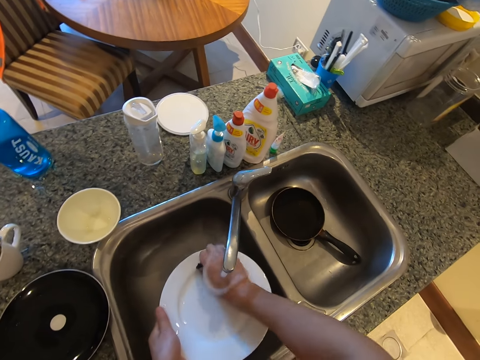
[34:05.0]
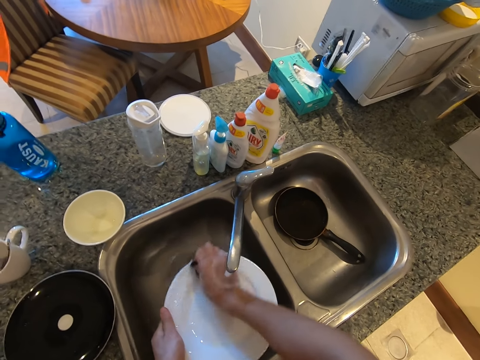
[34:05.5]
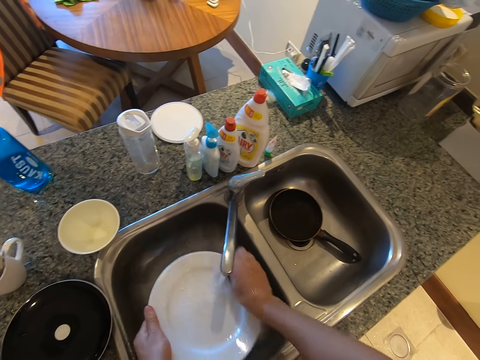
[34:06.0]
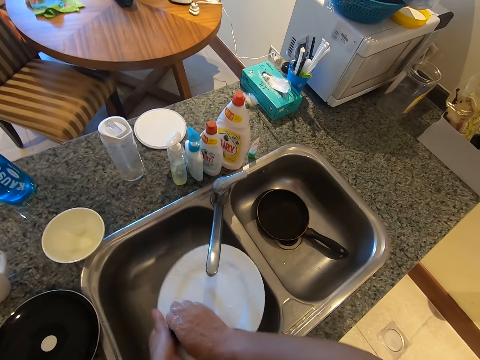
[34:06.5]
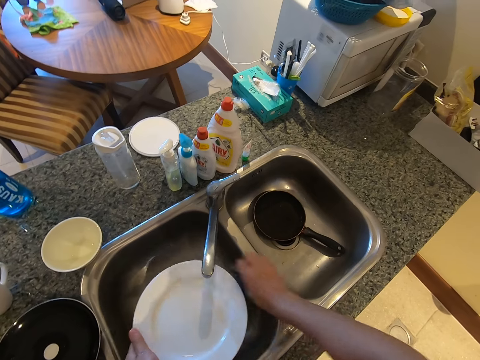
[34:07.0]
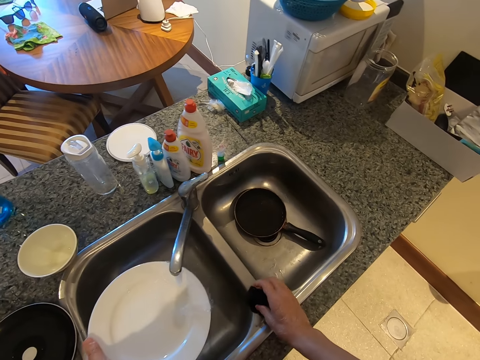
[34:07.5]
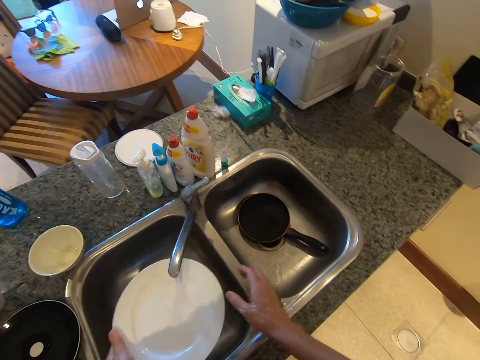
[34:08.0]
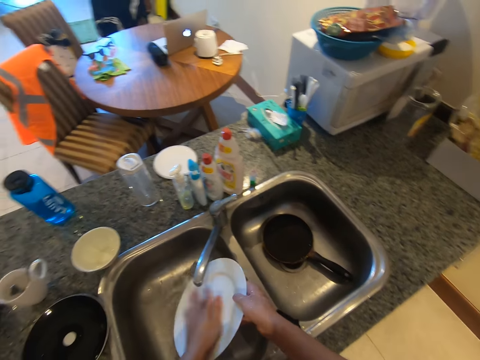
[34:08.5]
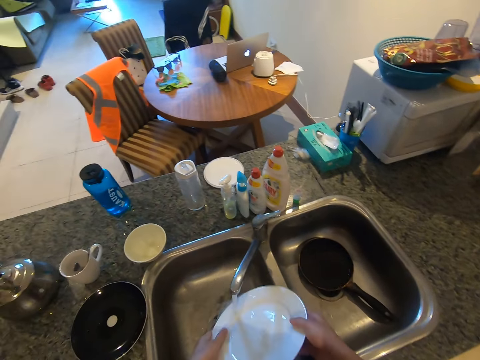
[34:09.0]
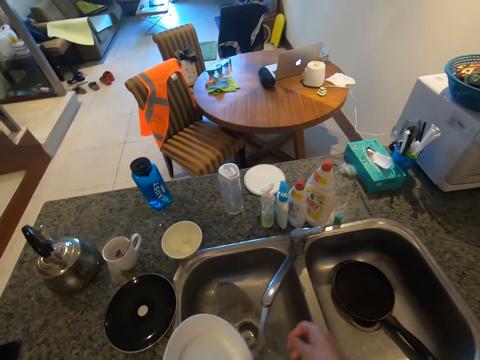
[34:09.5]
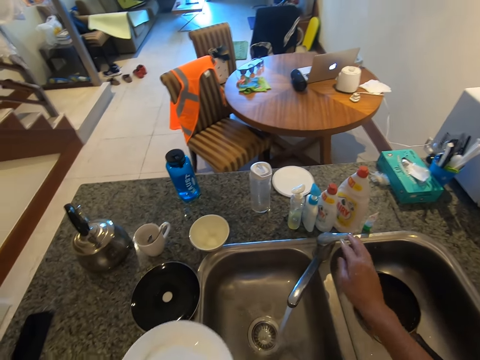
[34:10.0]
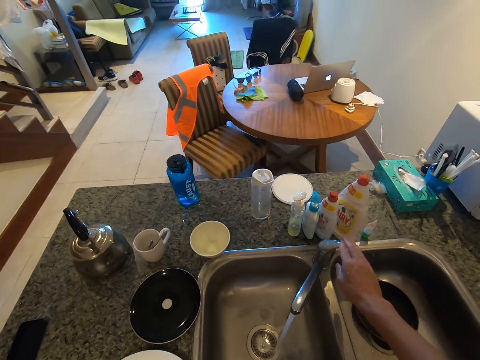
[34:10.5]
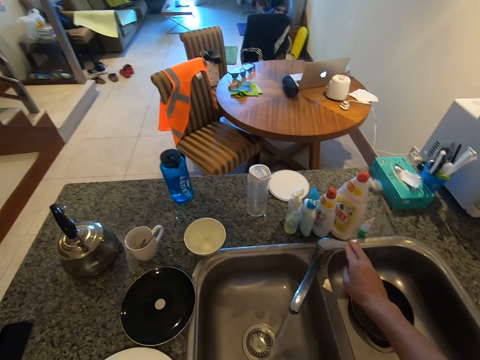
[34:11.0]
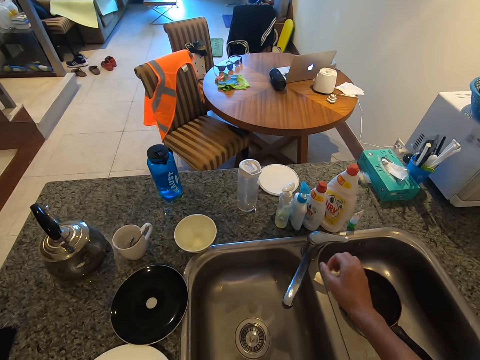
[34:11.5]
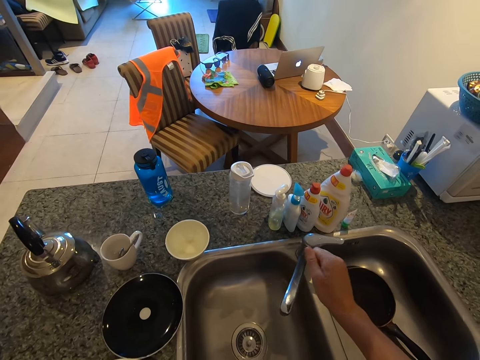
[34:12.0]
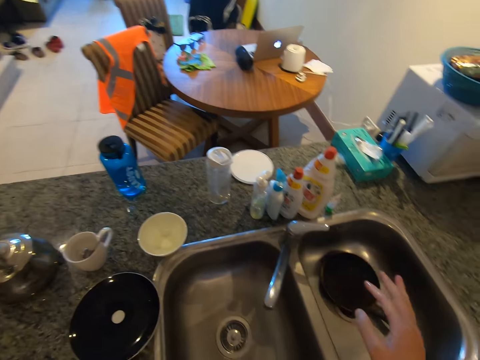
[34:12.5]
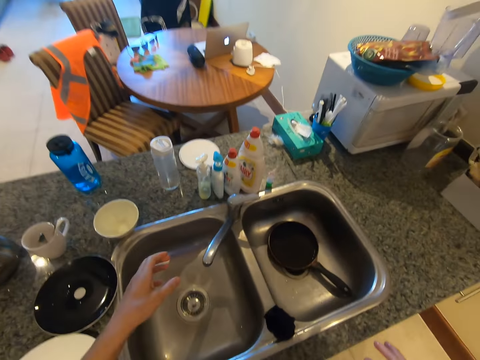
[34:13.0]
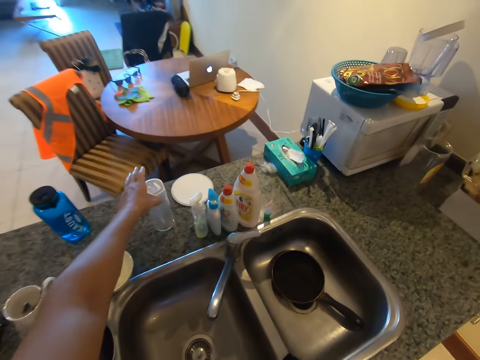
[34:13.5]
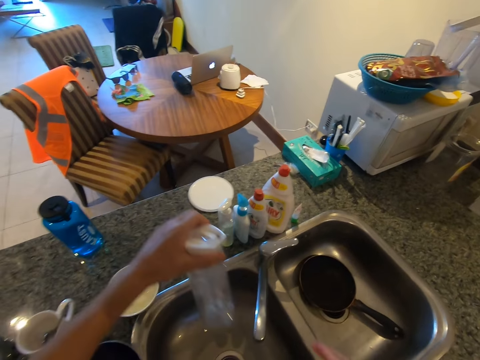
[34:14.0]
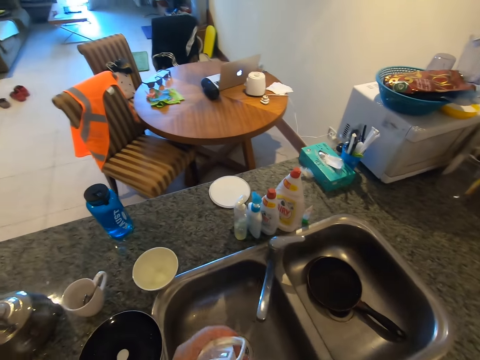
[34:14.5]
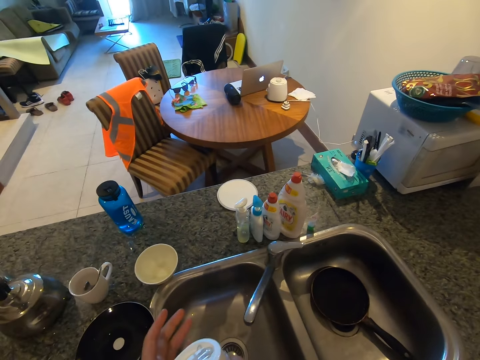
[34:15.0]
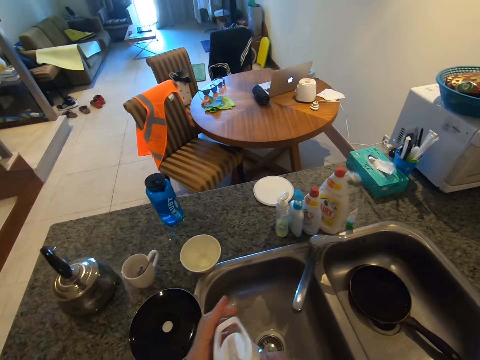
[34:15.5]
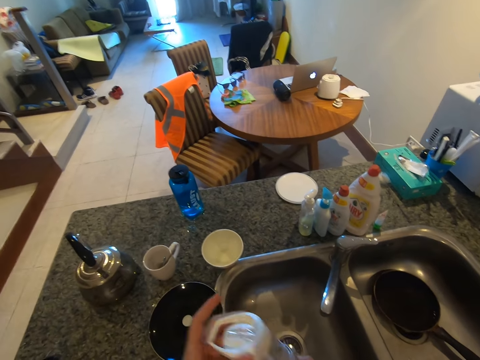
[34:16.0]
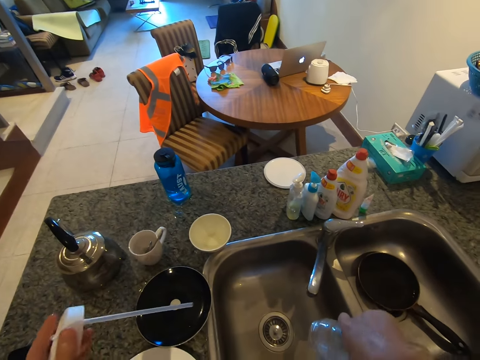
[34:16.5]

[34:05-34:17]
The camera wearer puts down the sponge. They rinse the plate. They put down the plate and close the tap. They pick up a bottle. They hold the water bottle and open the water bottle.

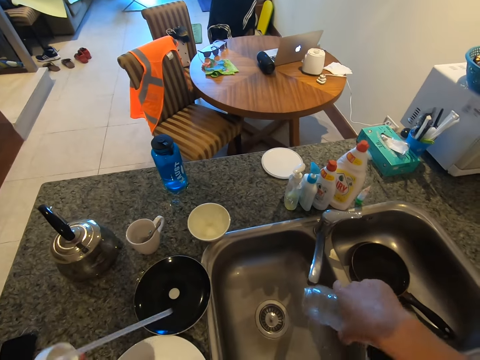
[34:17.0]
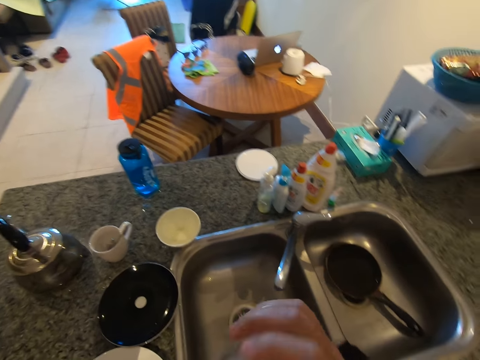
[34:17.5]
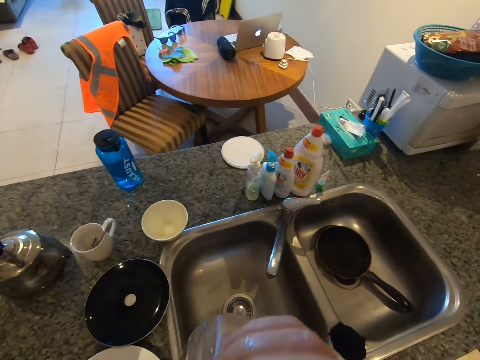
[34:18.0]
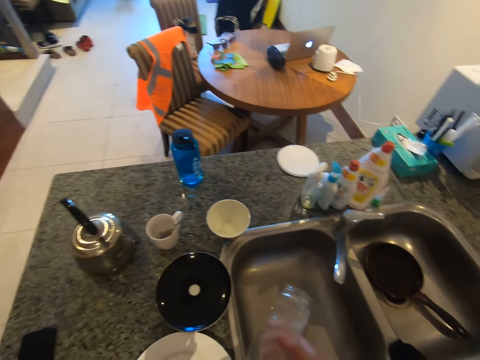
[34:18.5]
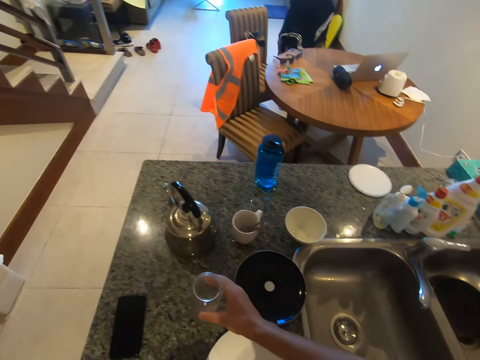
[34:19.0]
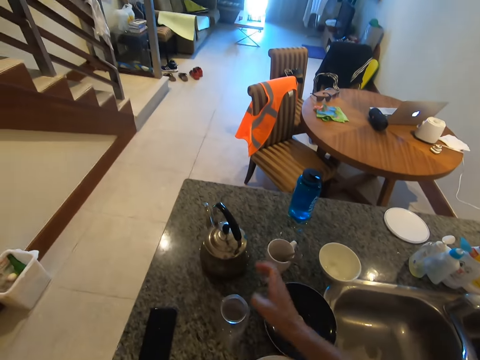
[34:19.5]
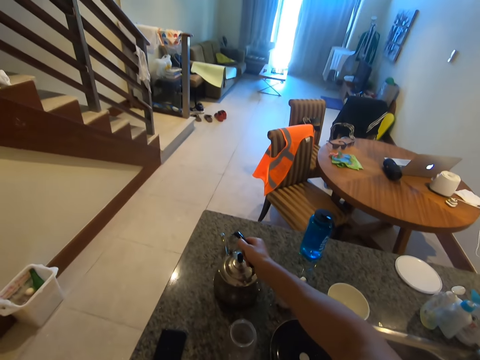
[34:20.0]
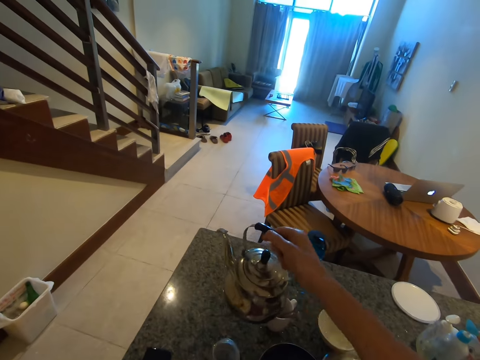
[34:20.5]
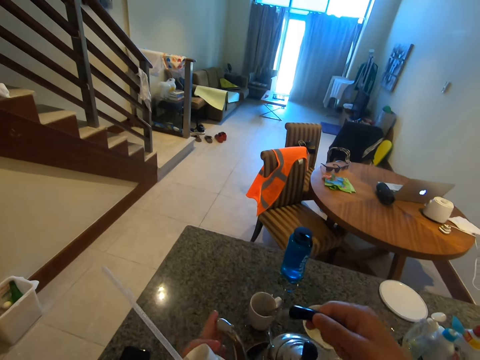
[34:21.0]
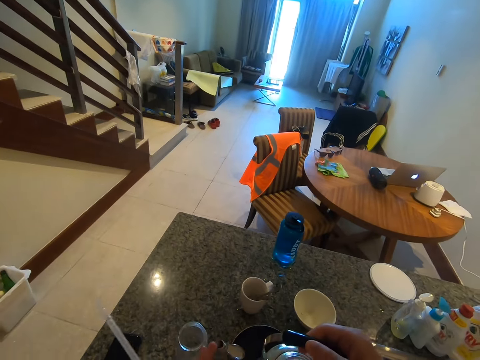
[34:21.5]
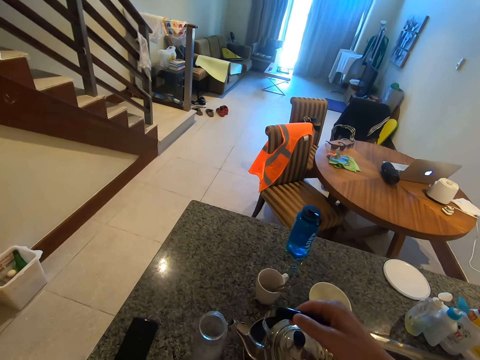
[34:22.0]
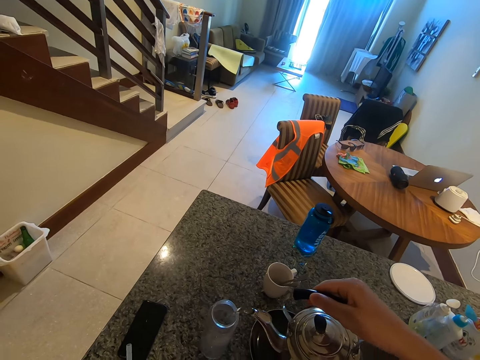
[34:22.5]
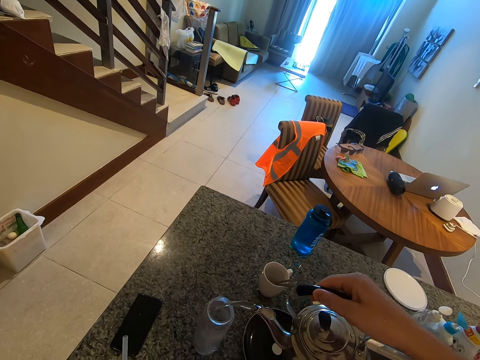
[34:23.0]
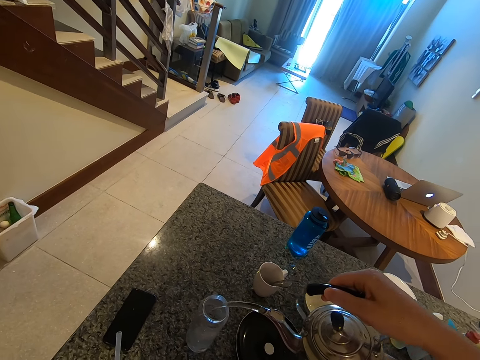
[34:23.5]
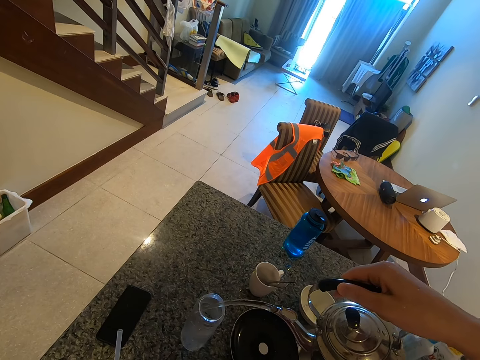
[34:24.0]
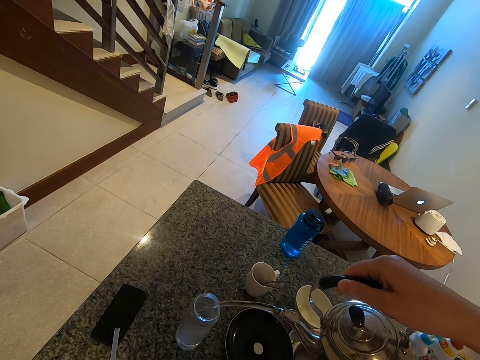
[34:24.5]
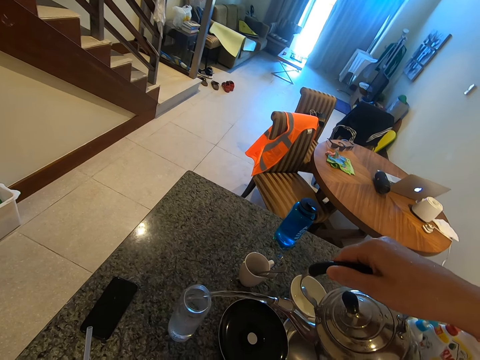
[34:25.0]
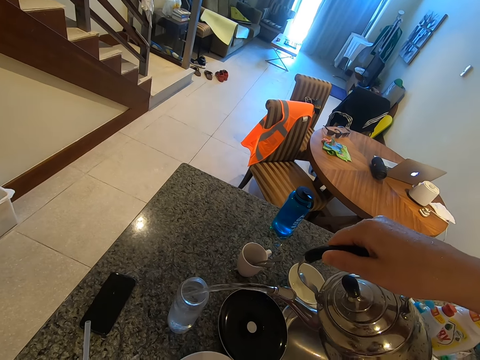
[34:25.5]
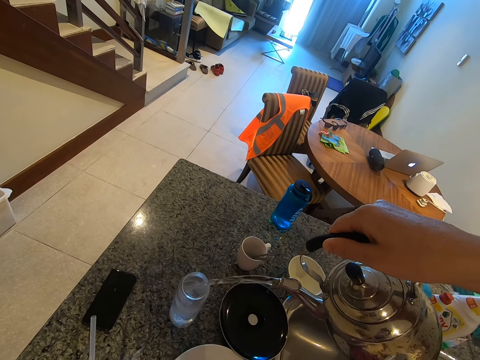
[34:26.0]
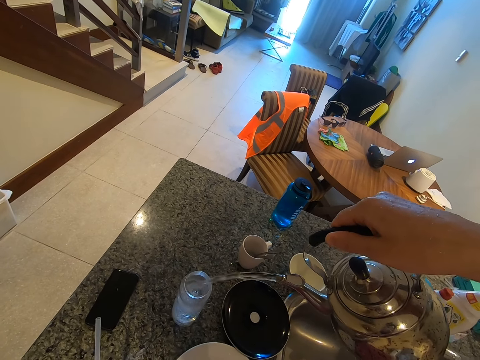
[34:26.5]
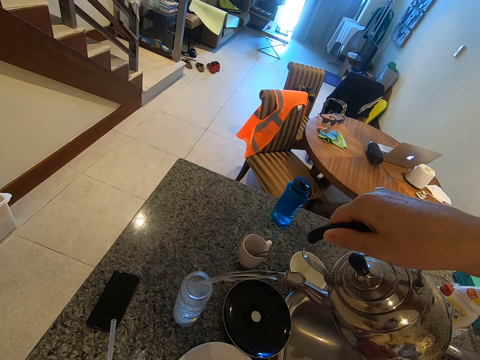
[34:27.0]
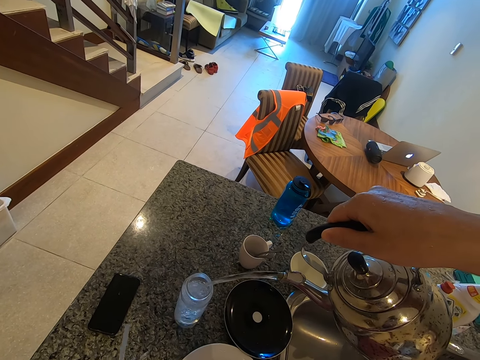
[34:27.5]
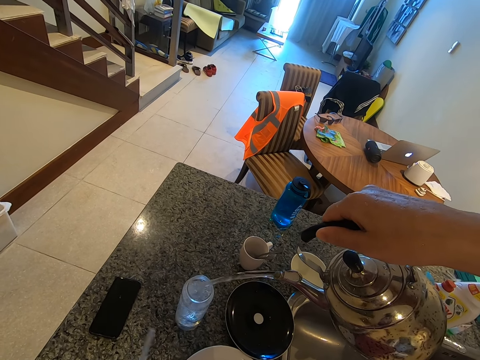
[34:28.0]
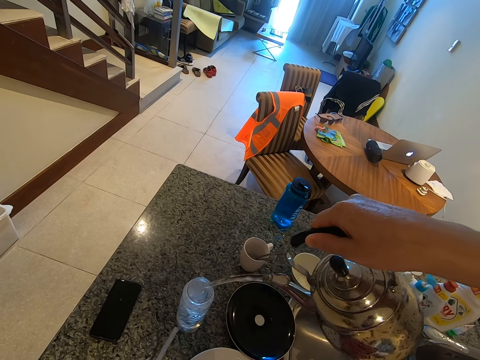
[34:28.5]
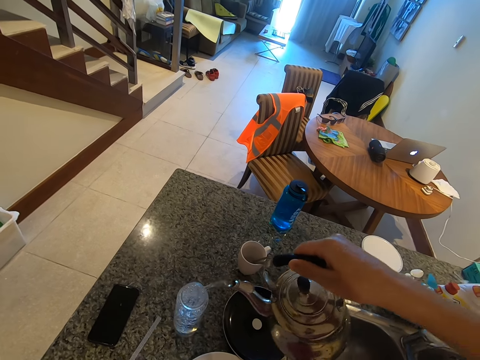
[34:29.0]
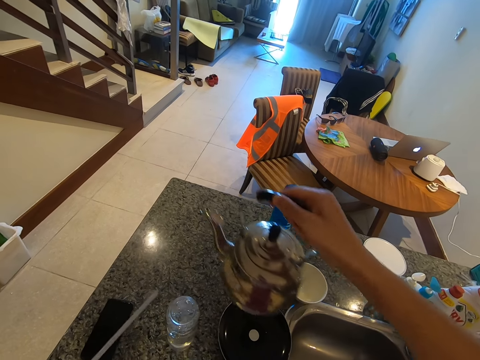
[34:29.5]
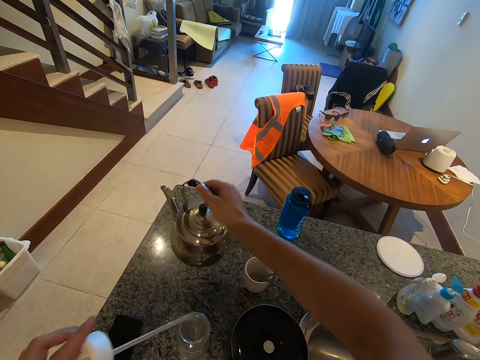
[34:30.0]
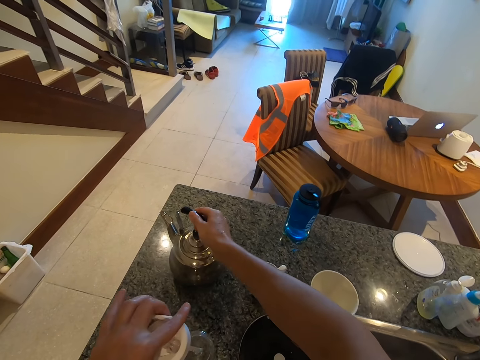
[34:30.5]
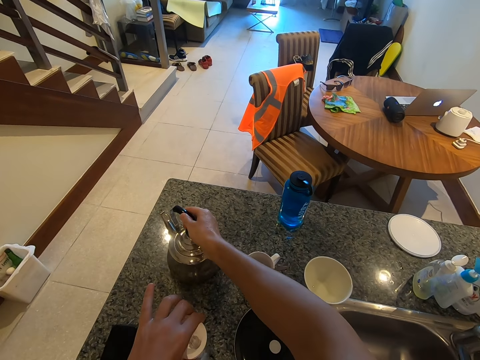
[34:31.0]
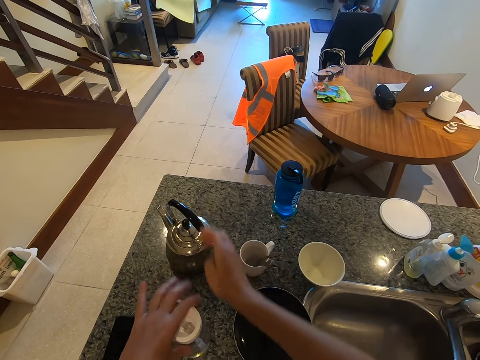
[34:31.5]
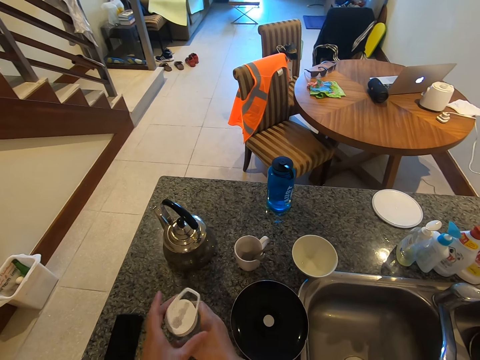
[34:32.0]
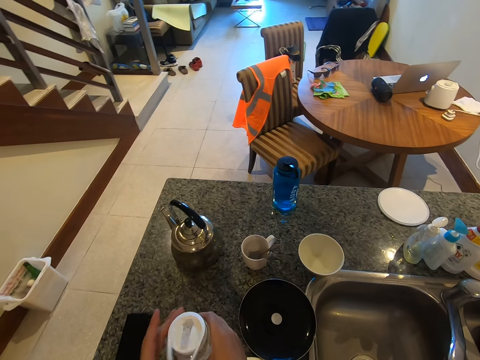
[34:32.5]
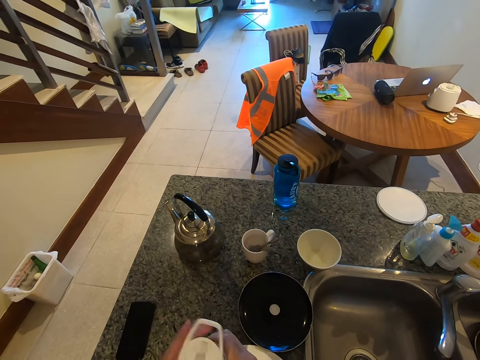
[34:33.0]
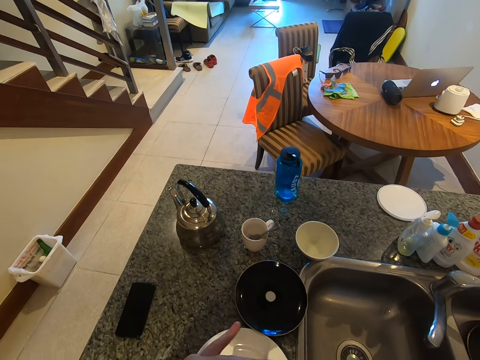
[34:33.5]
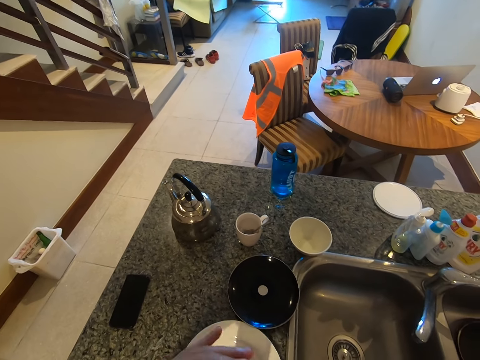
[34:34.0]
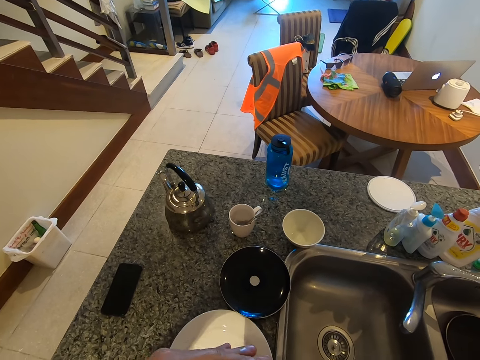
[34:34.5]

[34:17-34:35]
The camera wearer pours water in the sink. They put down the water bottle. They pick up a kettle. They hold the kettle. They pour water in the water bottle. They put down the kettle. They cover the water bottle by a lid. They tighten the lid. They hold the water bottle.
